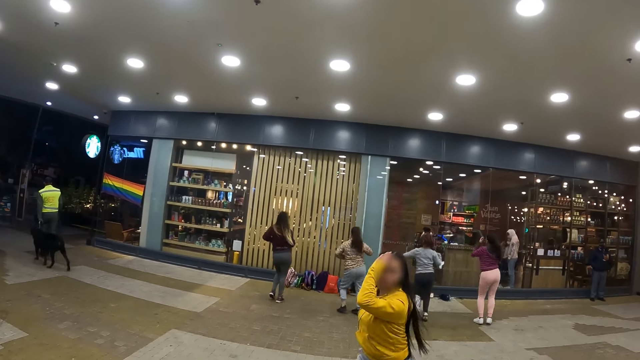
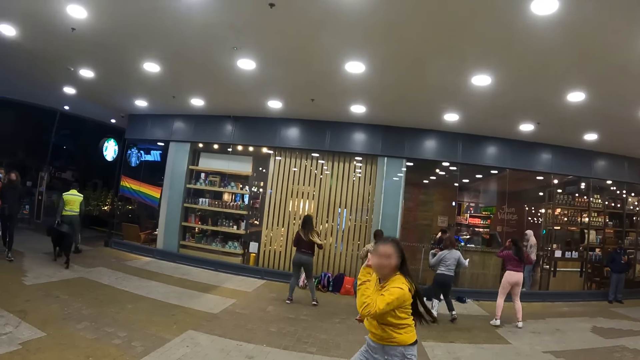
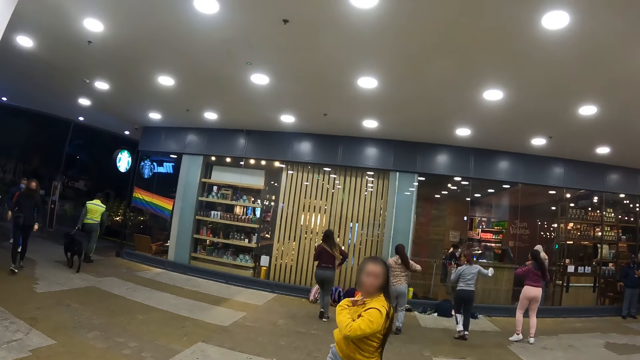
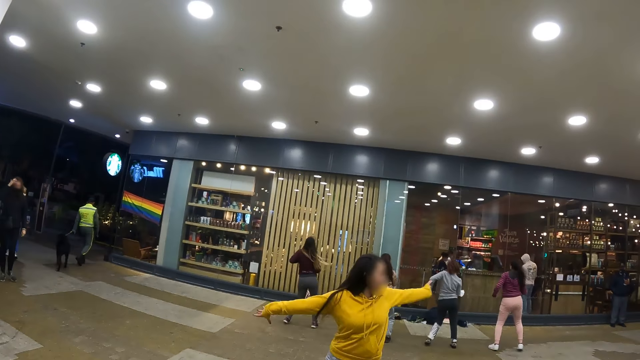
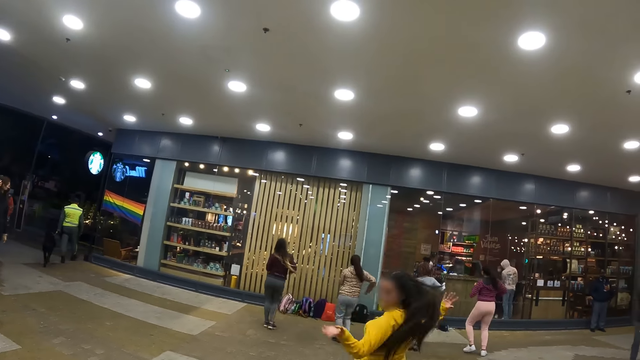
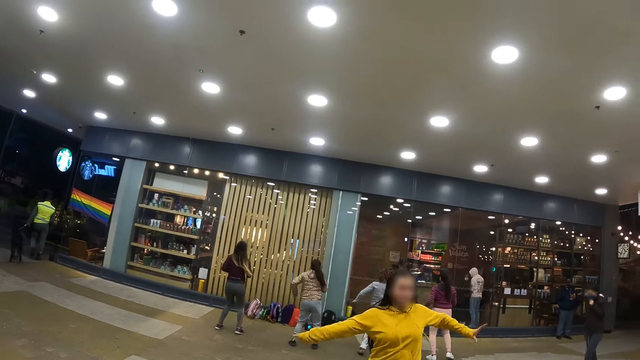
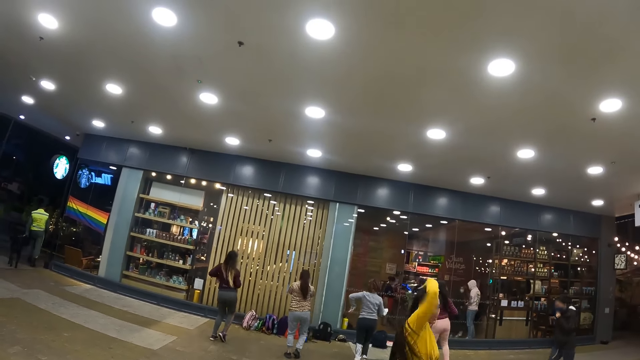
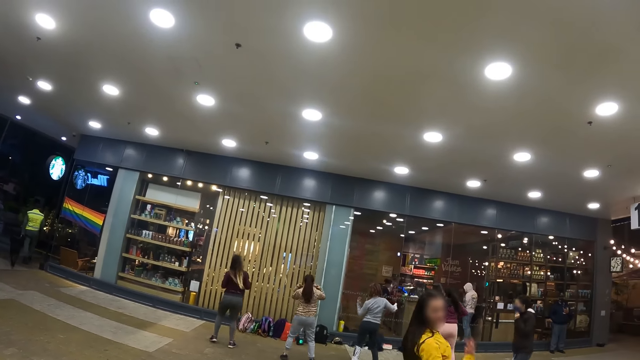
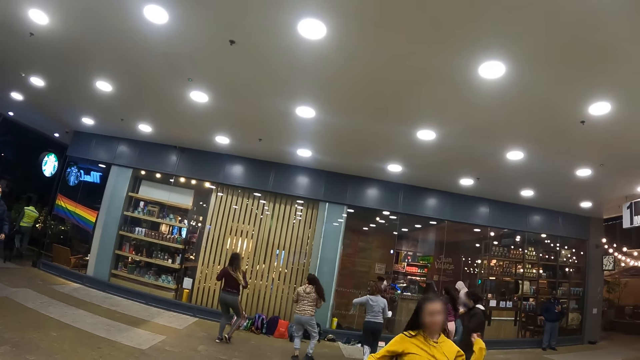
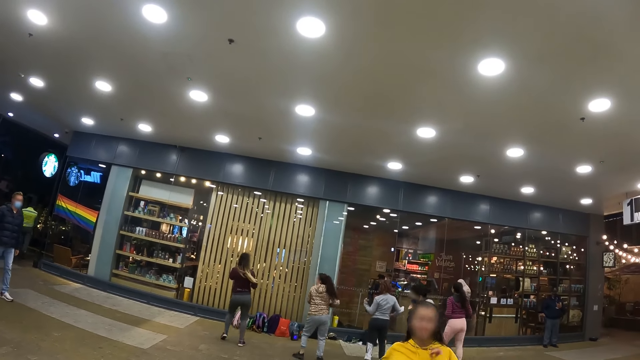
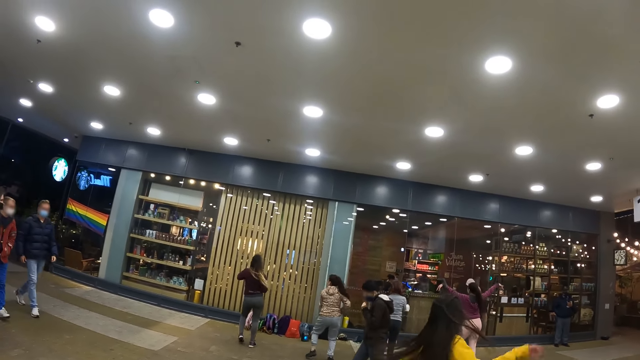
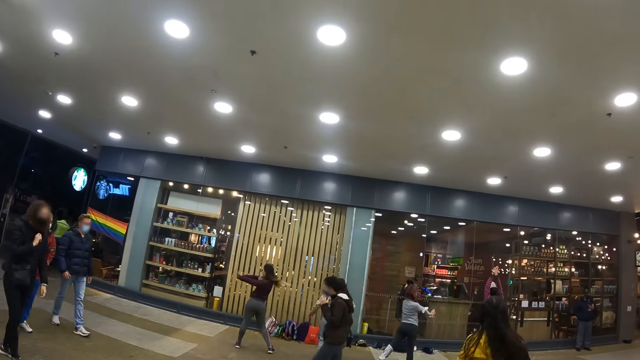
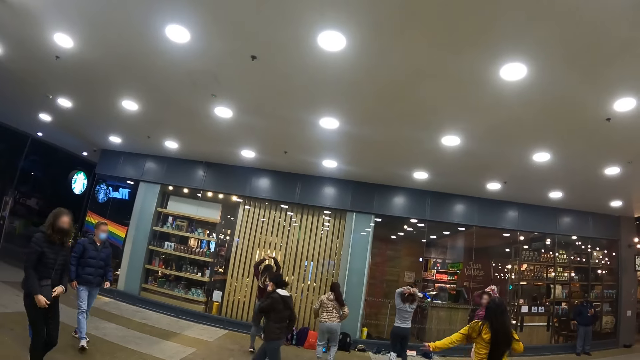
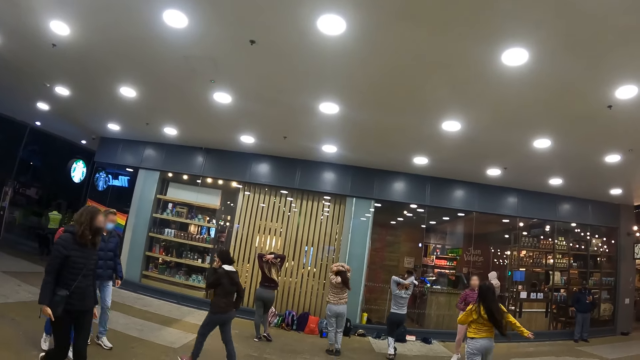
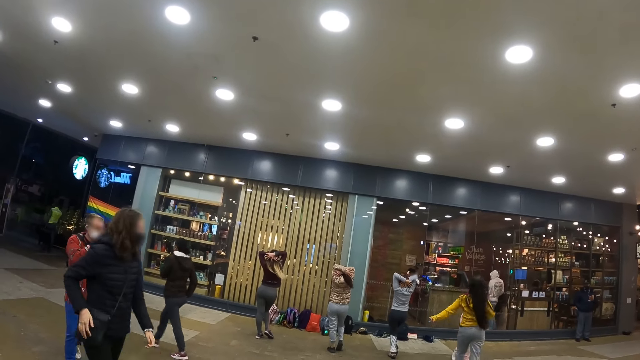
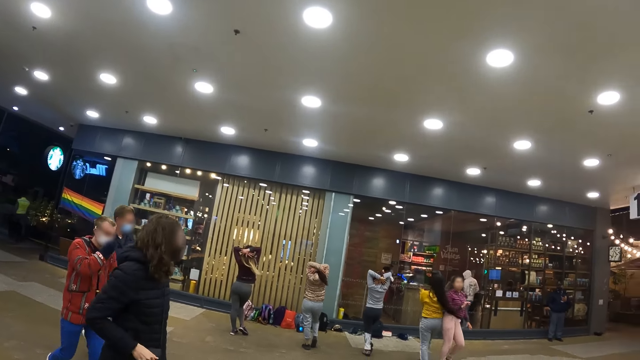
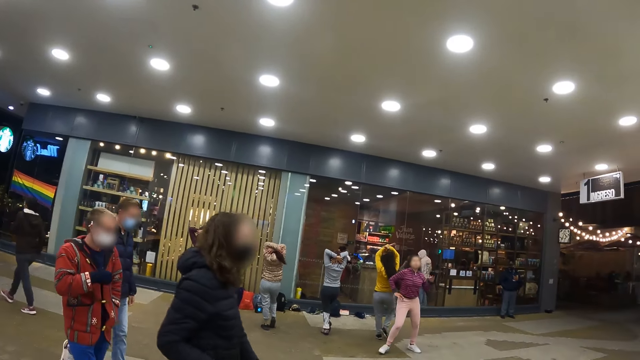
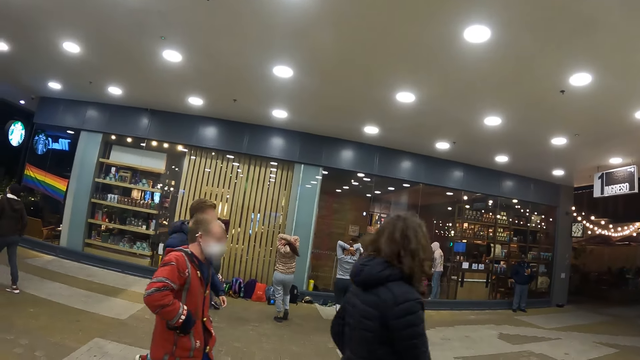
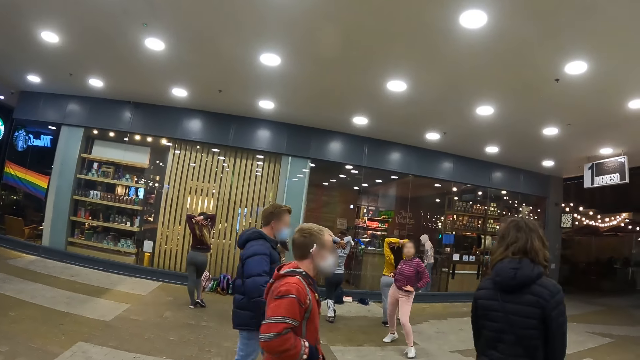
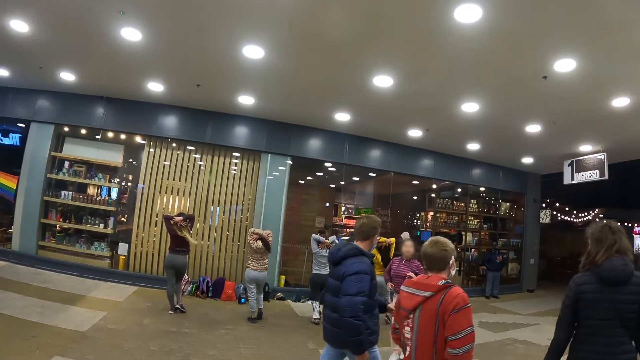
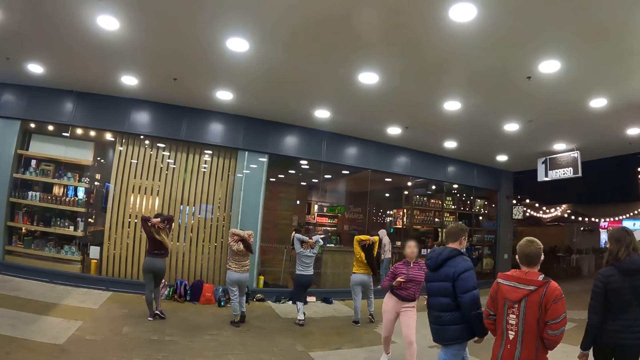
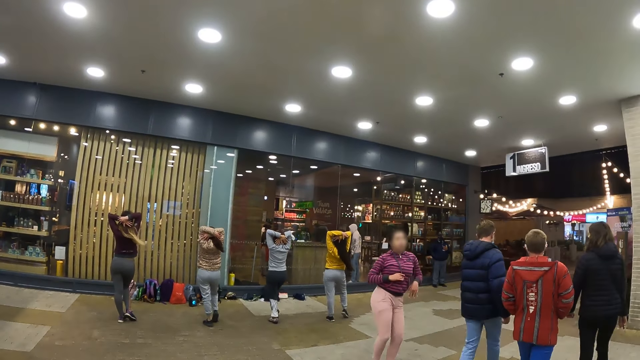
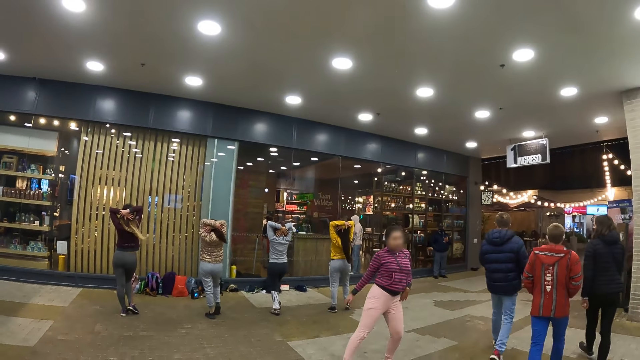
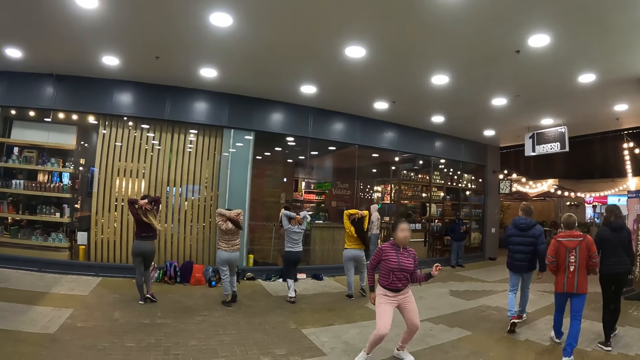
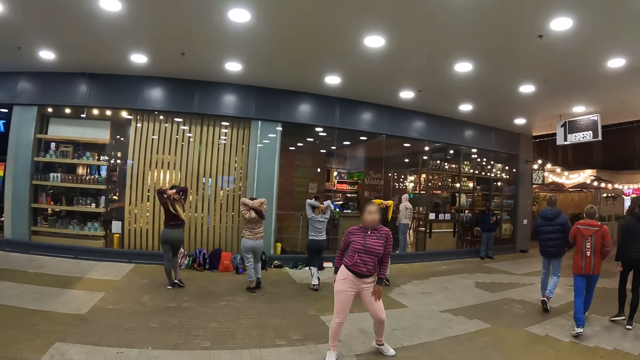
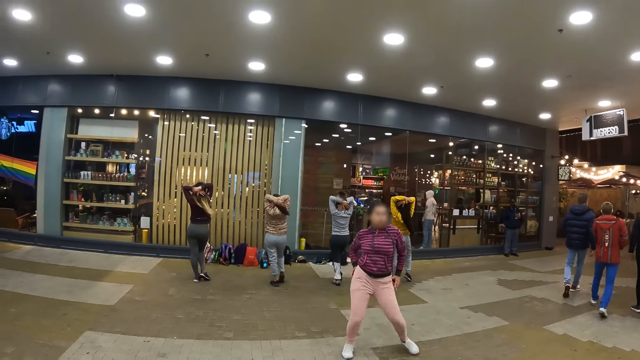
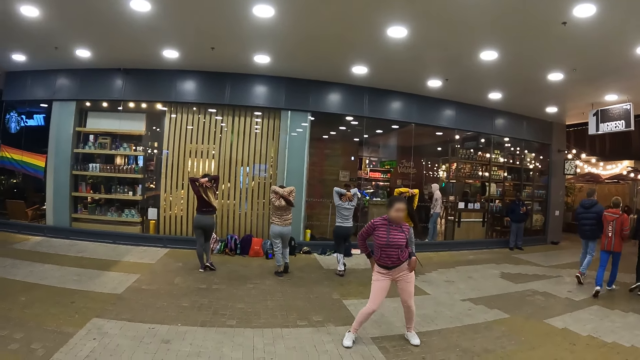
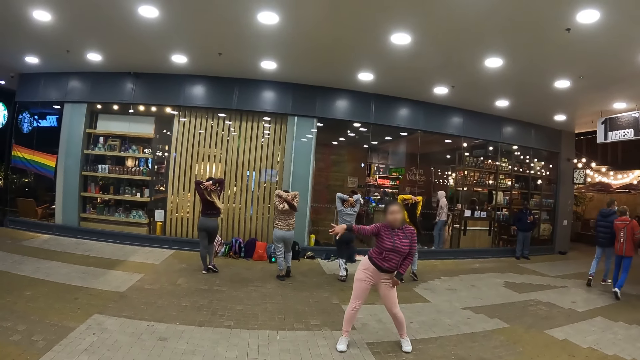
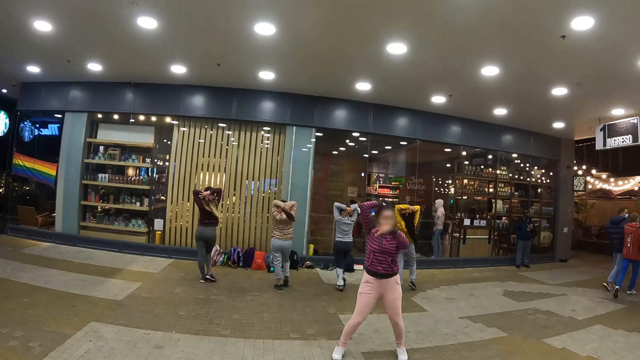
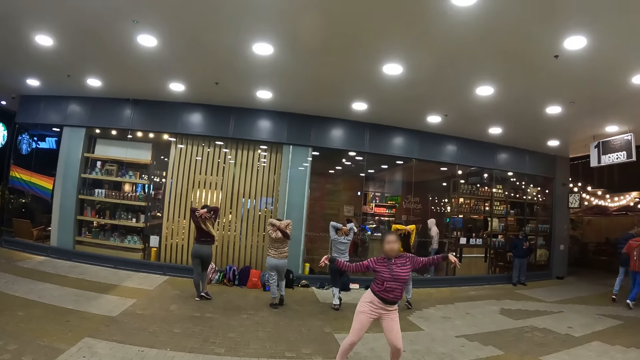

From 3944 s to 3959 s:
The camera wearer looks at the women dance. They look at the women dance again.

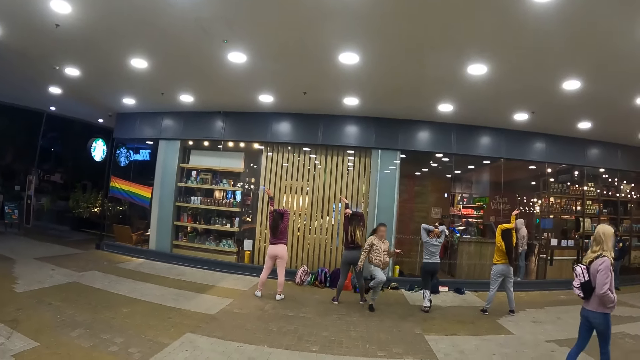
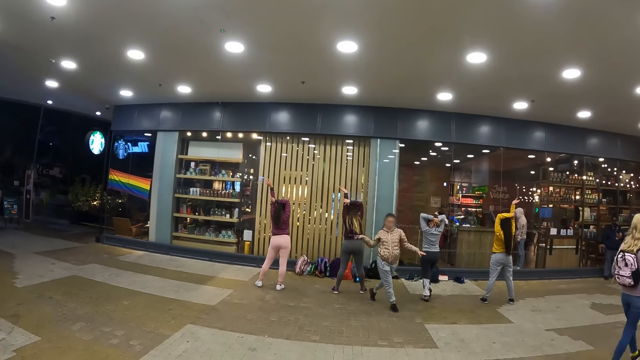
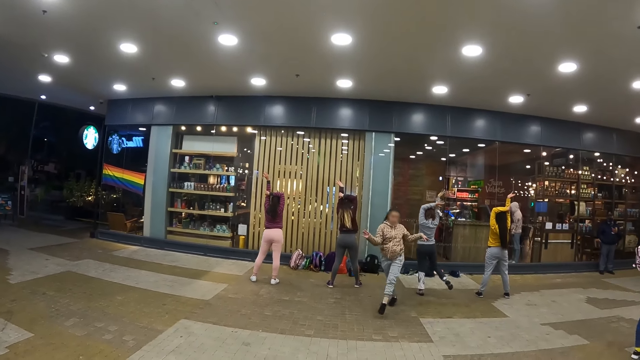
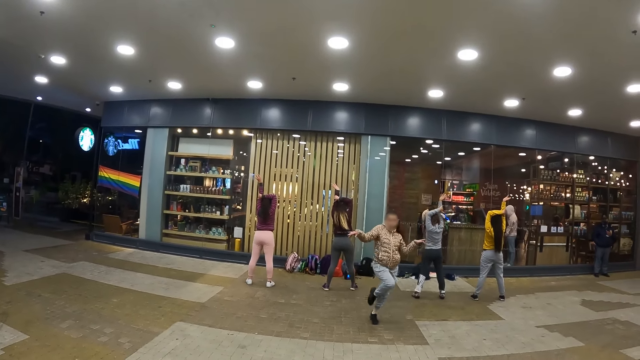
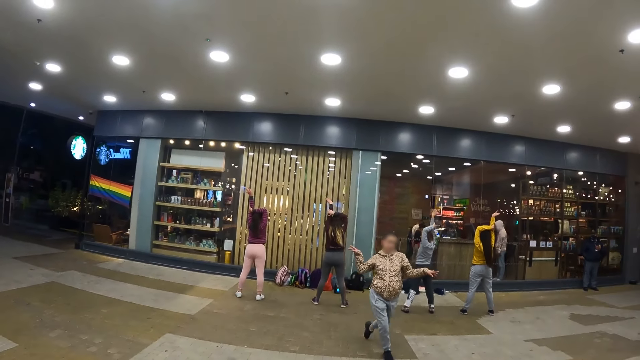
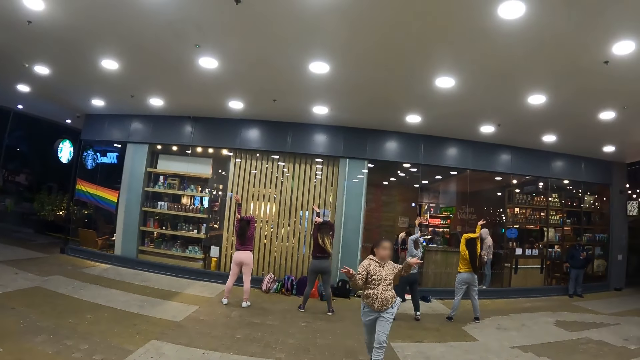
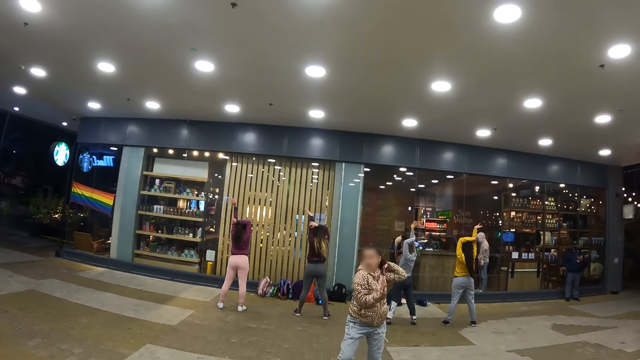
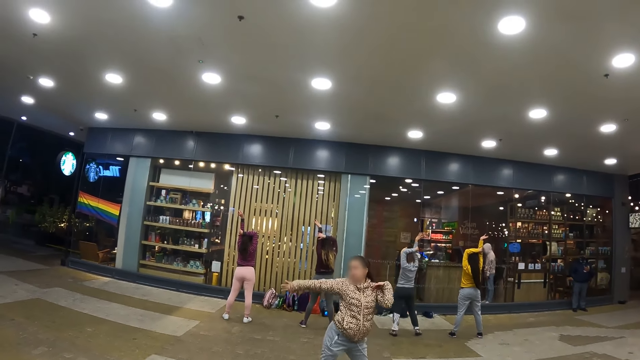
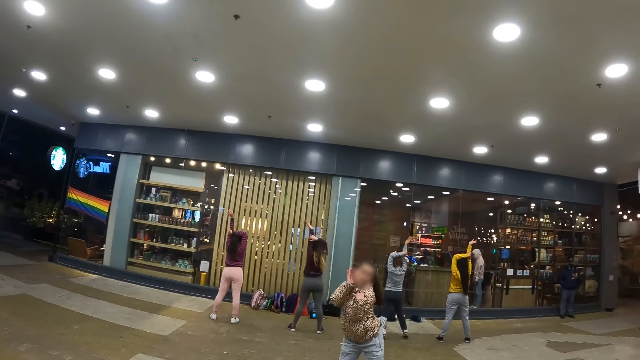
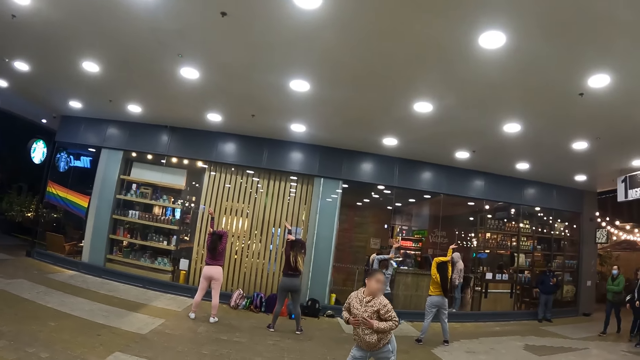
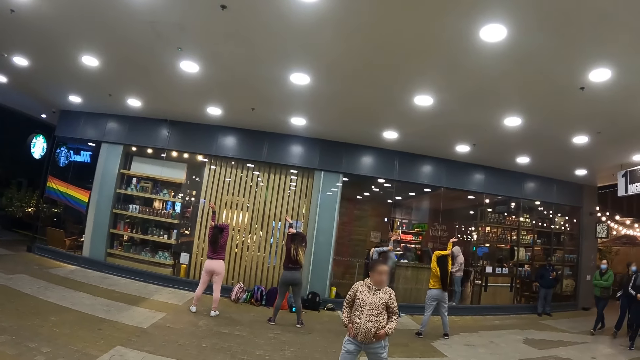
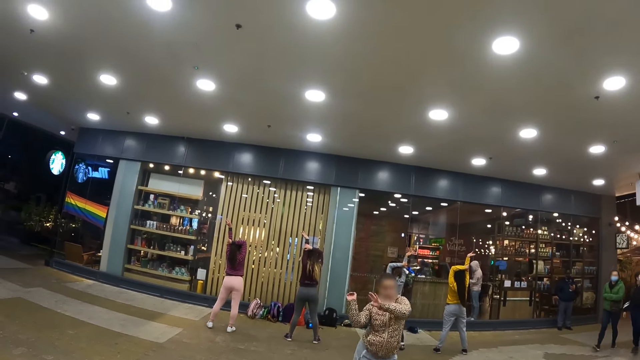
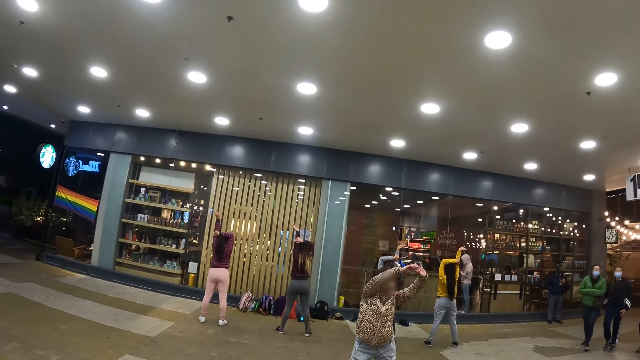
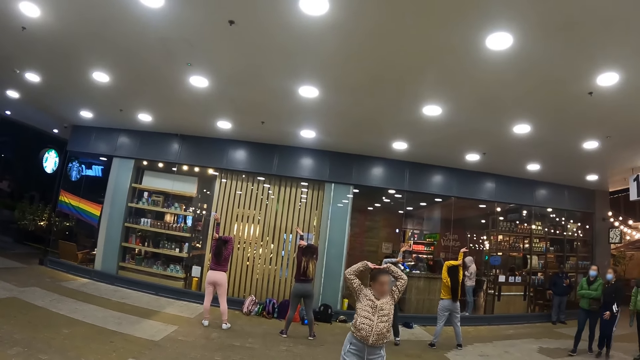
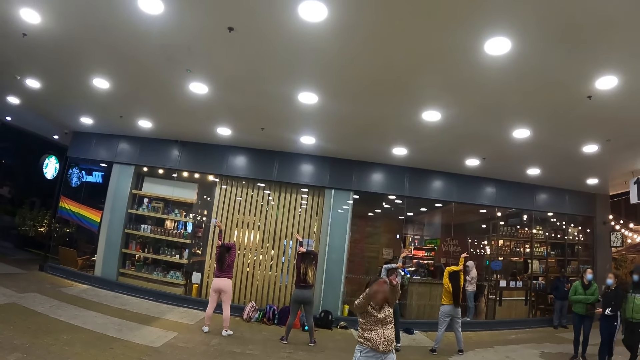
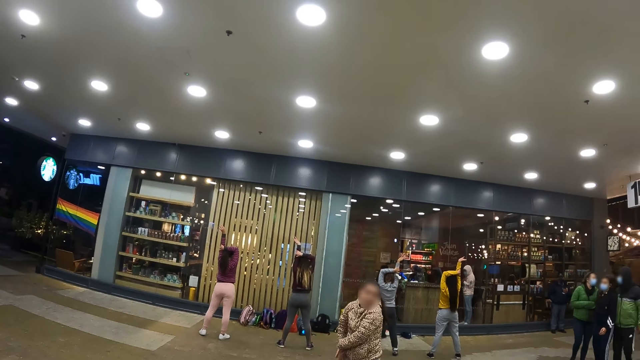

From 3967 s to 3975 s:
The camera wearer looks at the women dance.
